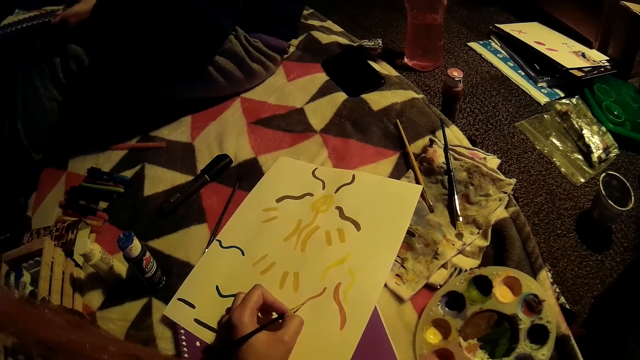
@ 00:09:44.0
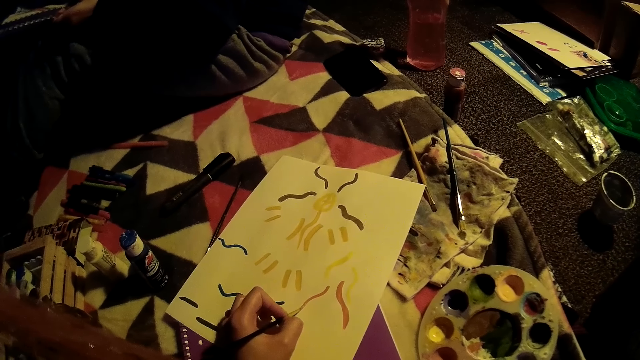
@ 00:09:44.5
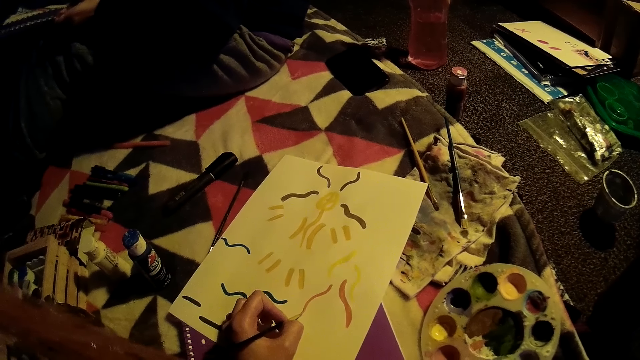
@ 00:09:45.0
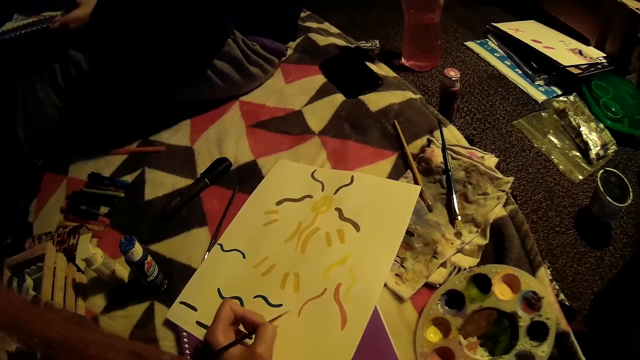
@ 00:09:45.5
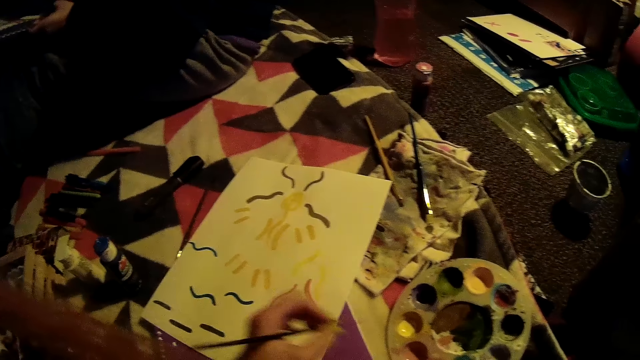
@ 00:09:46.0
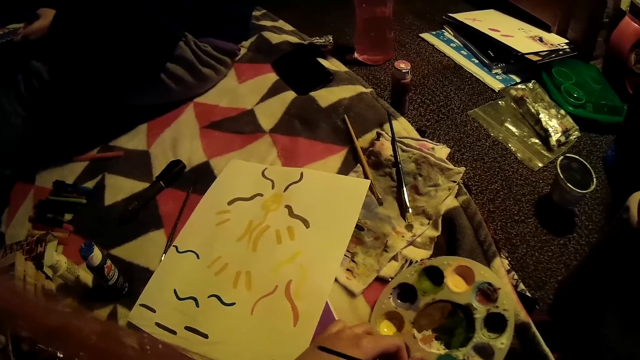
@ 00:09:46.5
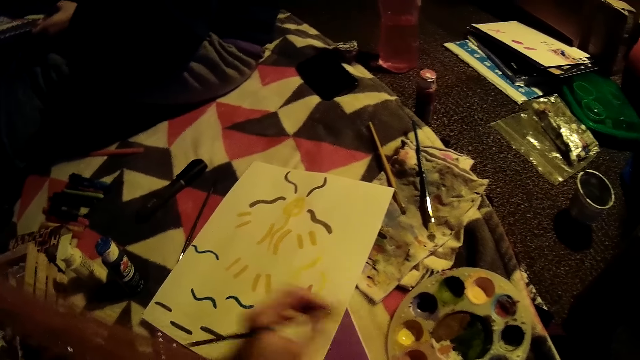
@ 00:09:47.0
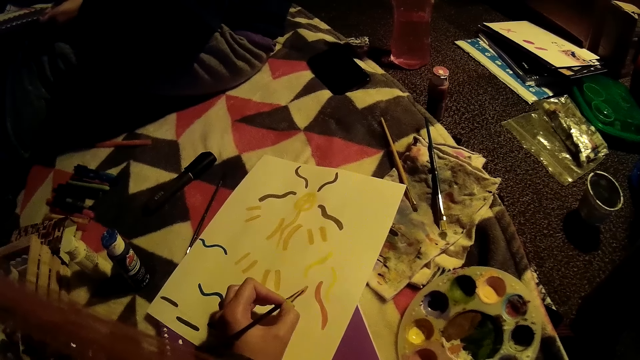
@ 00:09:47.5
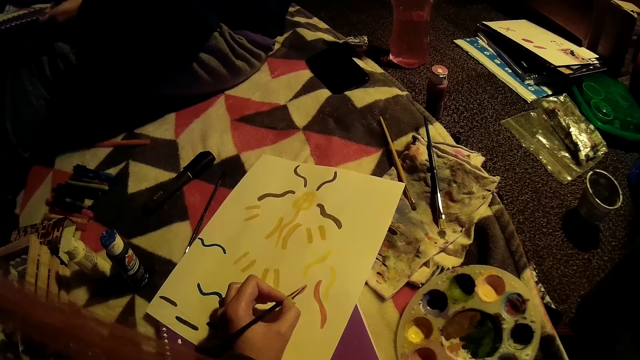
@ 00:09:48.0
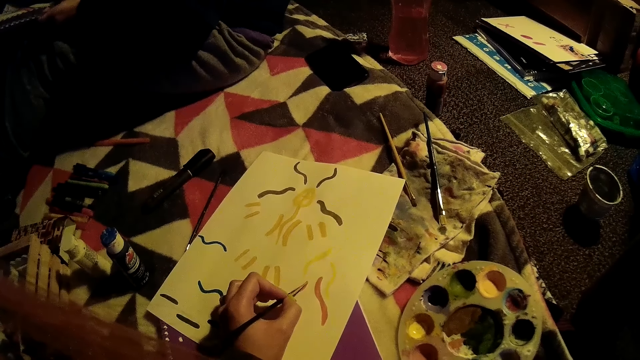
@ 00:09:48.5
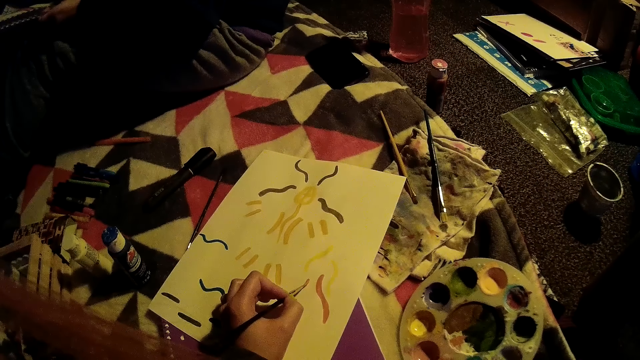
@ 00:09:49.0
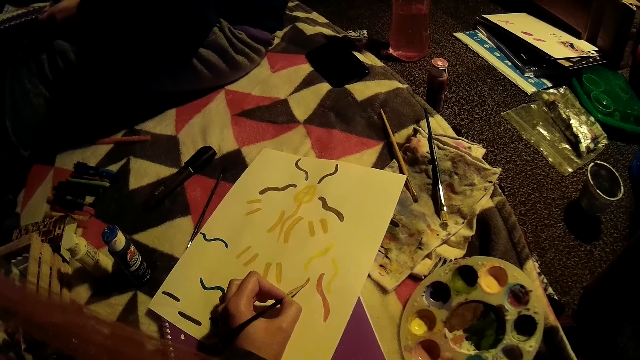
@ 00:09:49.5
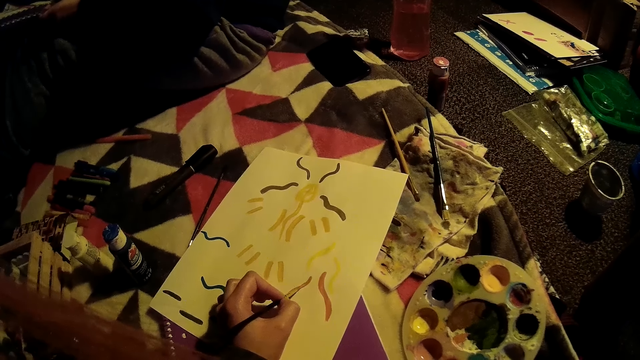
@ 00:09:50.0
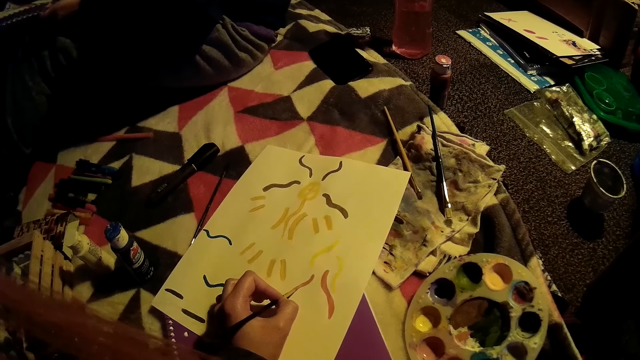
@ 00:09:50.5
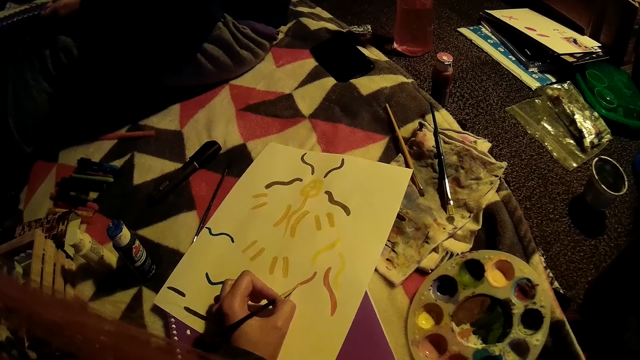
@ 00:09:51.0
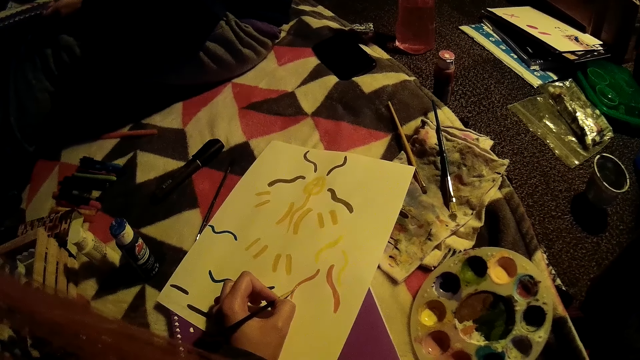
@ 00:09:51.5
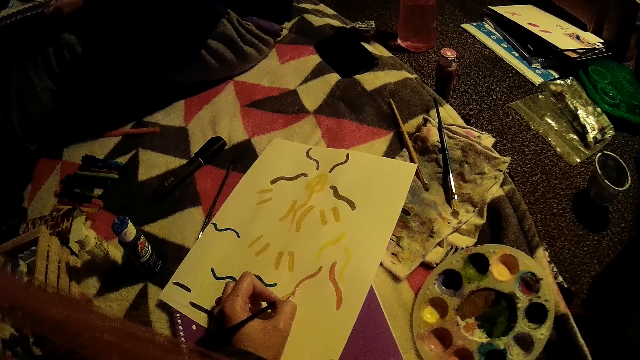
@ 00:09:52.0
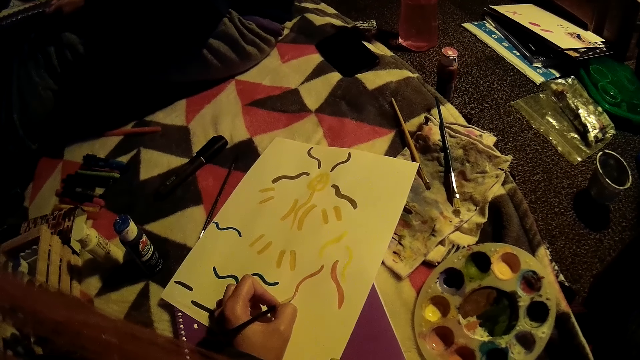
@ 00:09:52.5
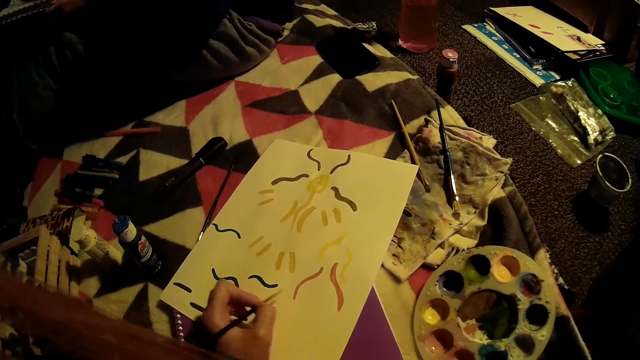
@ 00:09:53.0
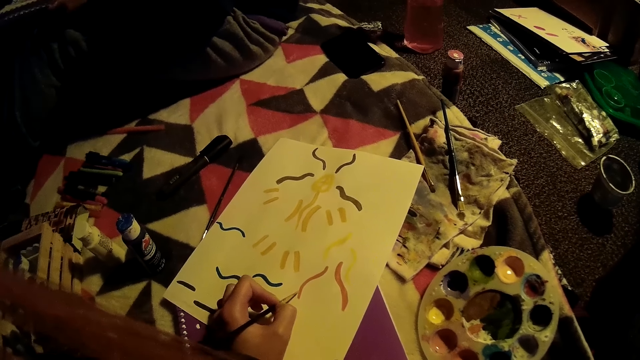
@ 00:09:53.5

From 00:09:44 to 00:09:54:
The camera wearer dips the paint brush into the paint palette with her left hand. She draws on the paper with her left hand.

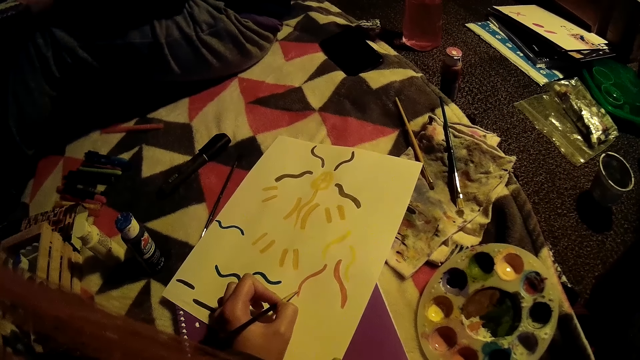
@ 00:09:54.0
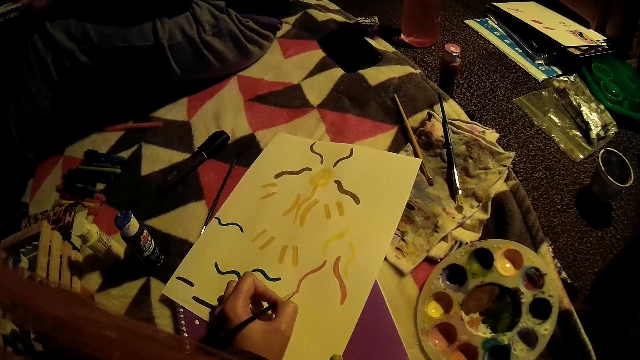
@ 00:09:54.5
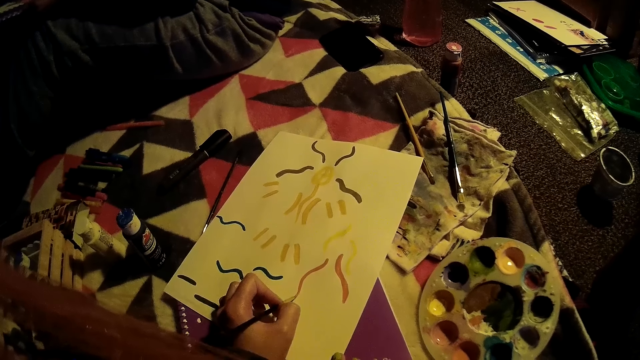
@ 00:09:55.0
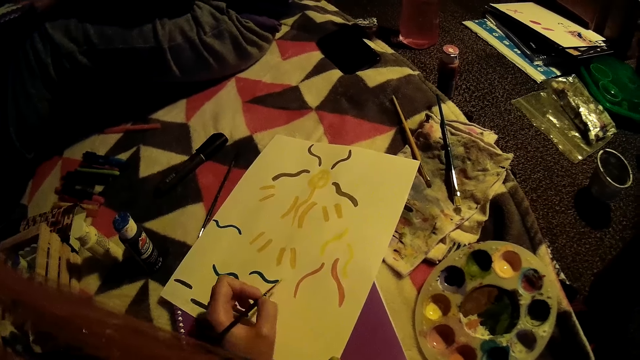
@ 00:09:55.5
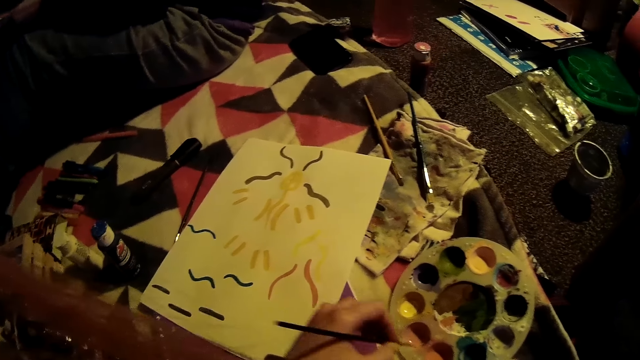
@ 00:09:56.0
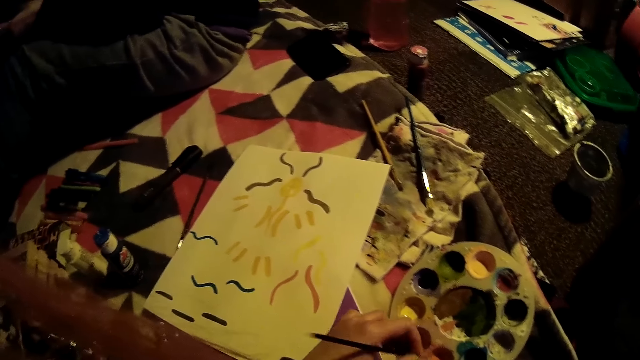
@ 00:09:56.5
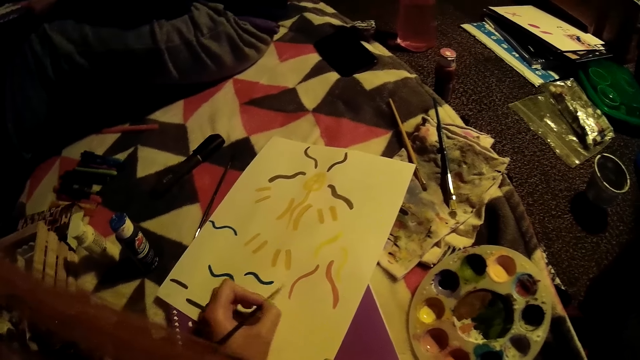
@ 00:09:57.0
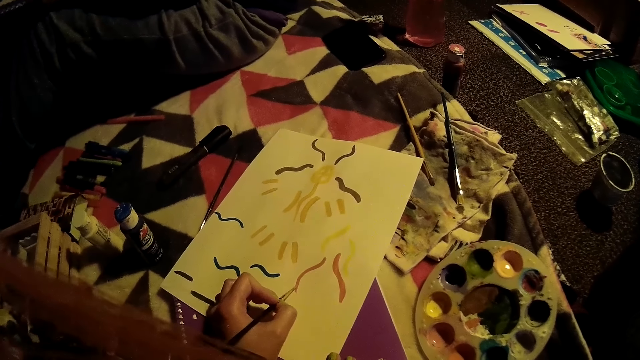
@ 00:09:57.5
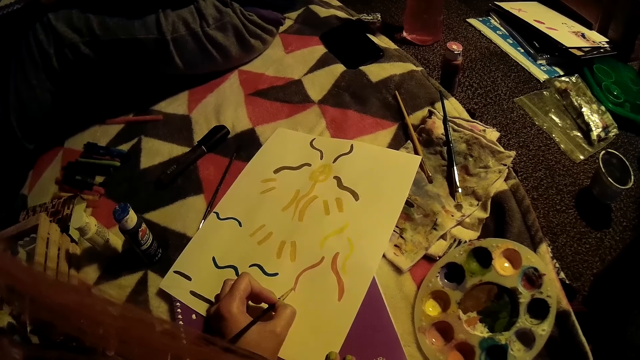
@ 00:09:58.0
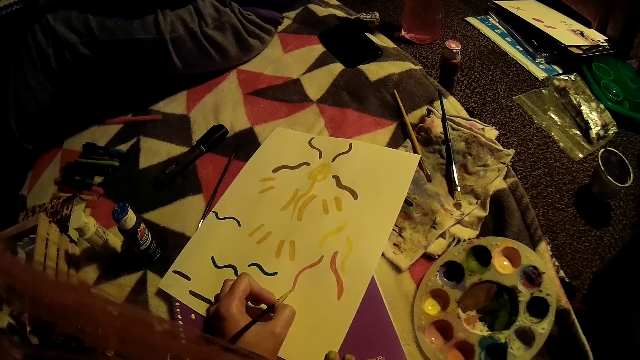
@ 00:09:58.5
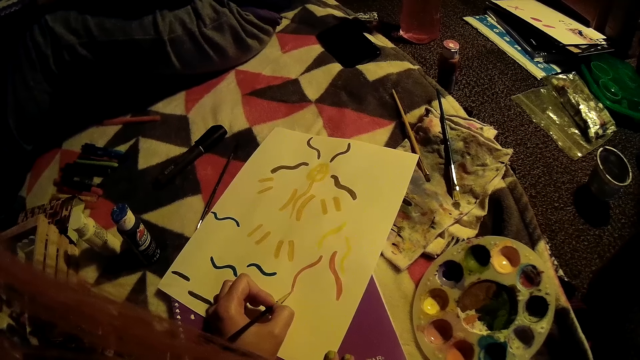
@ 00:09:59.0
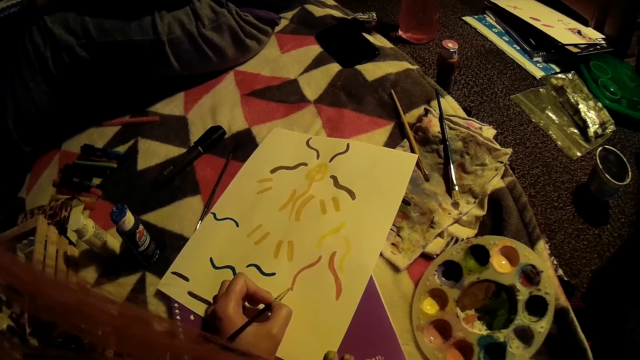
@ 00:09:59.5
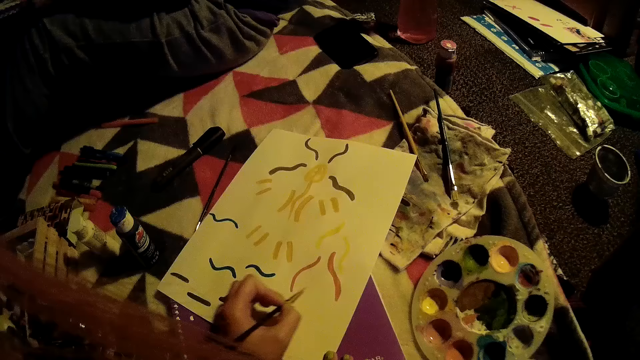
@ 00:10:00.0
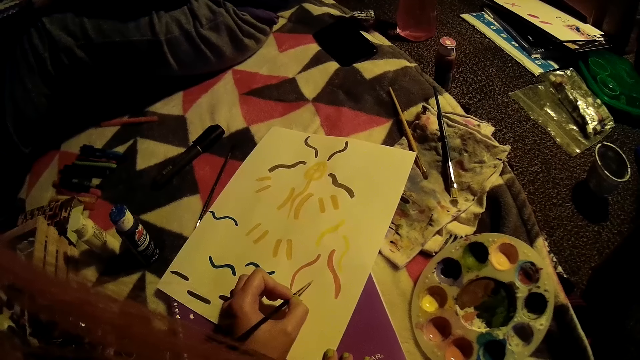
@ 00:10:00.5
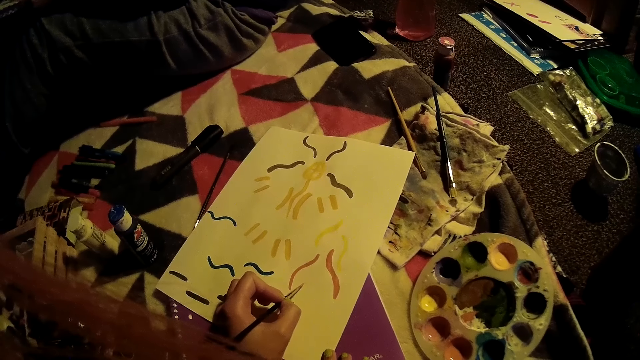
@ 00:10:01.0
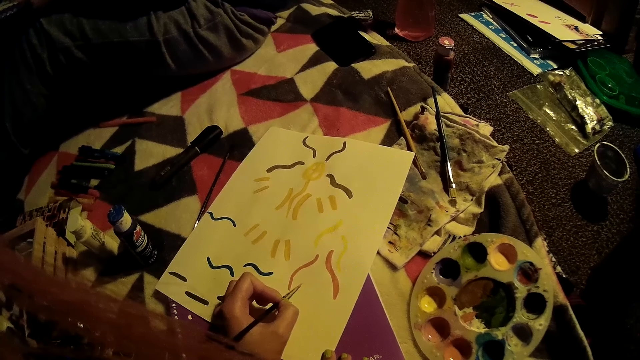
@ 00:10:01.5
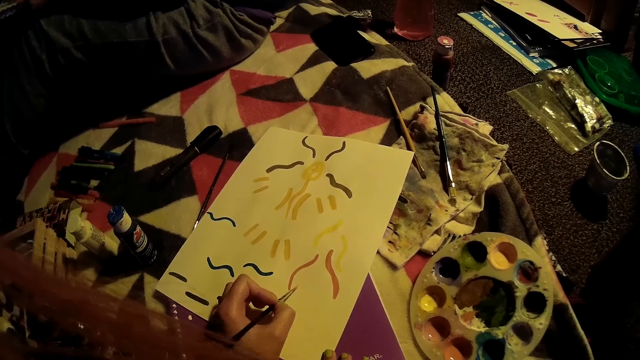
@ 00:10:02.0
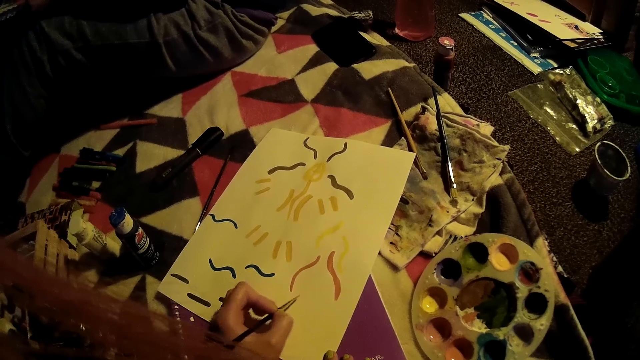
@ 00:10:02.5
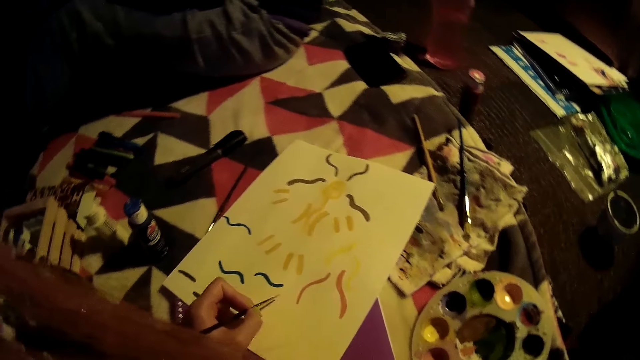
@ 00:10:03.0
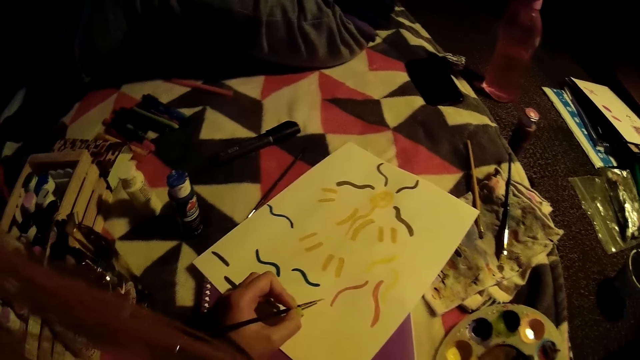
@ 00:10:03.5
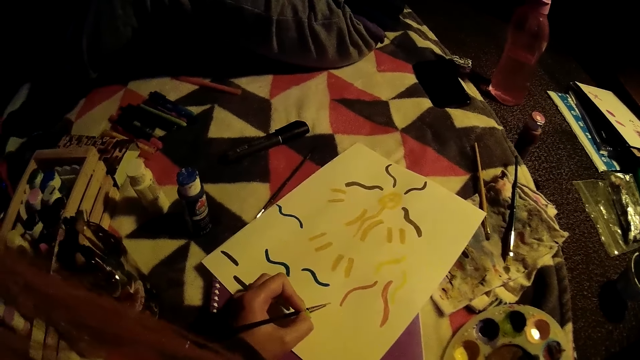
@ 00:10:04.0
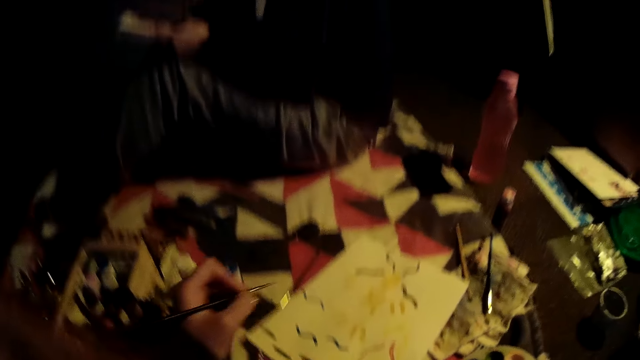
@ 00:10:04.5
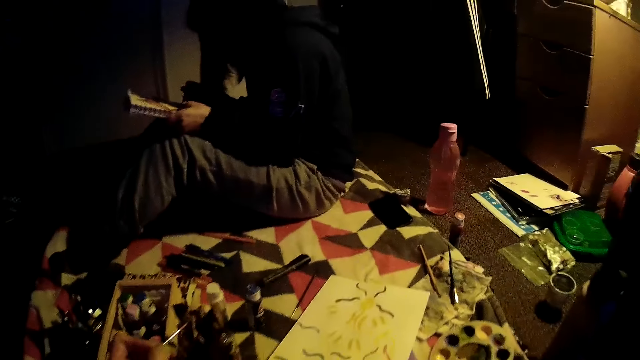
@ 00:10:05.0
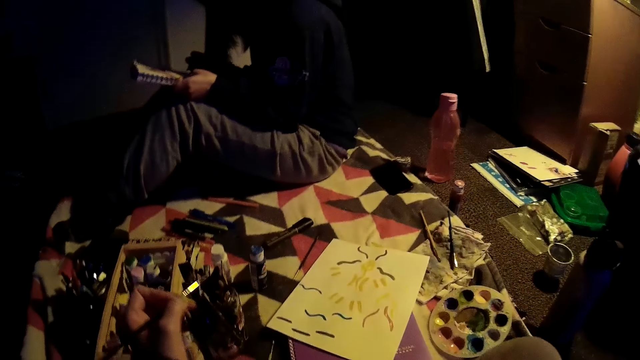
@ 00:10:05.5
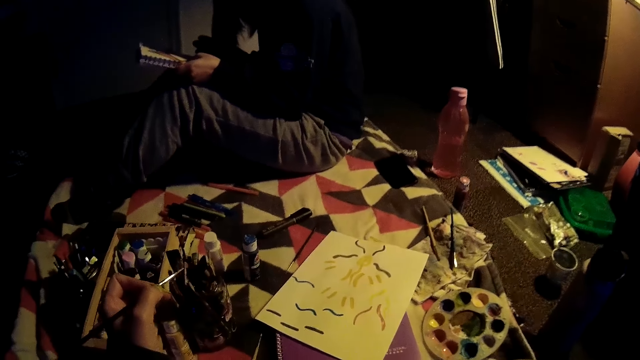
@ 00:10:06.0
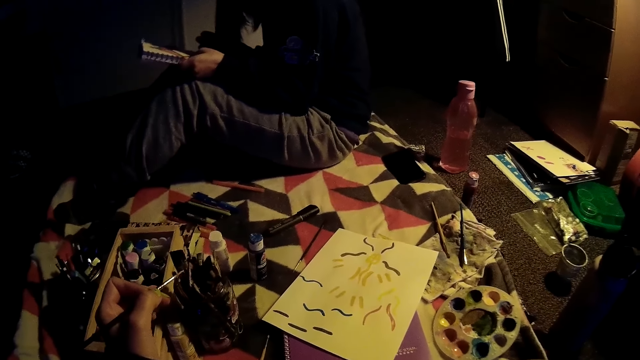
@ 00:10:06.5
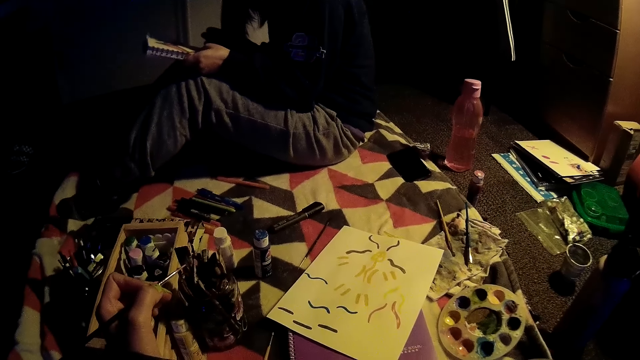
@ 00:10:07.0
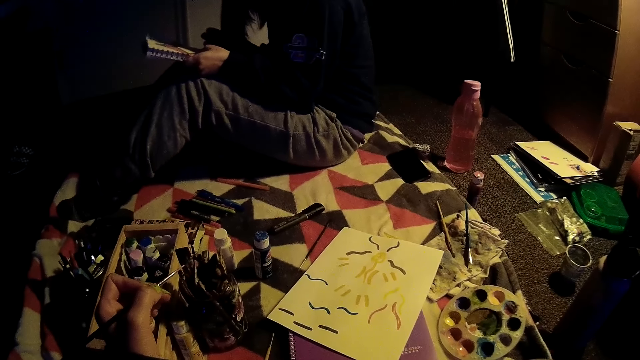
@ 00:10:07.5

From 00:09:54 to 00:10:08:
The camera wearer dips the paint brush into the paint palette with her left hand. She draws on the paper with her left hand. She looks at the paper.
